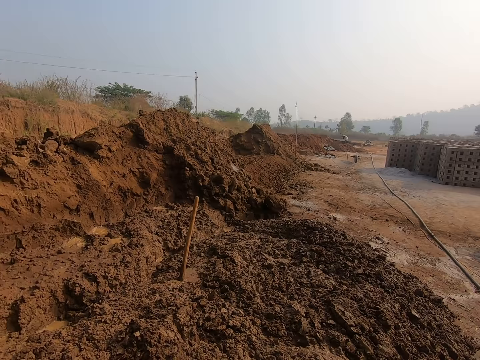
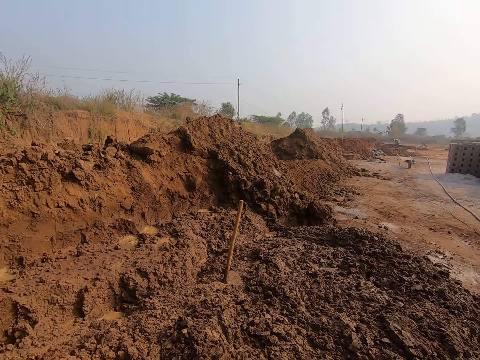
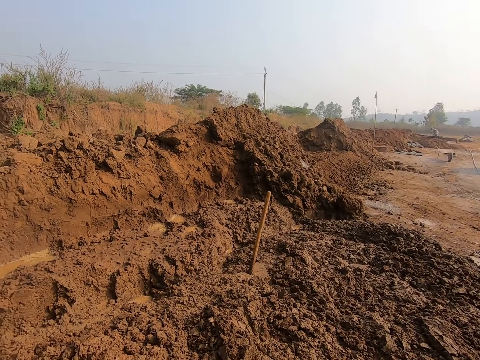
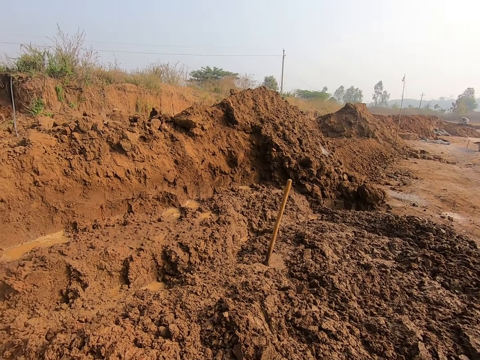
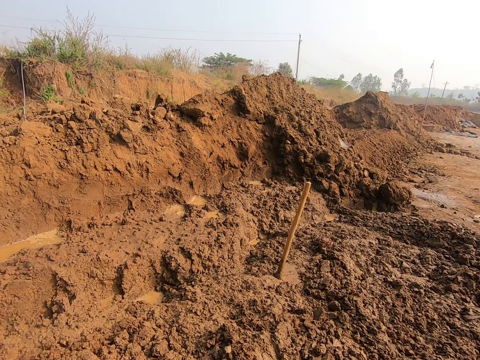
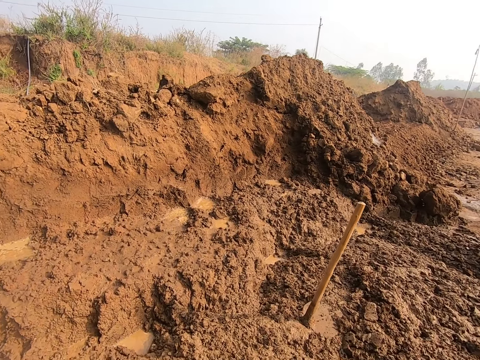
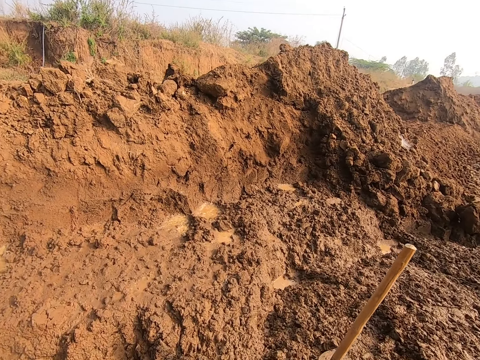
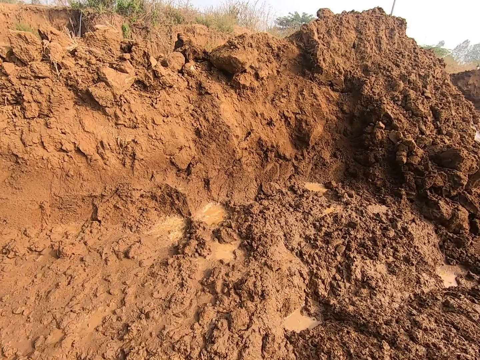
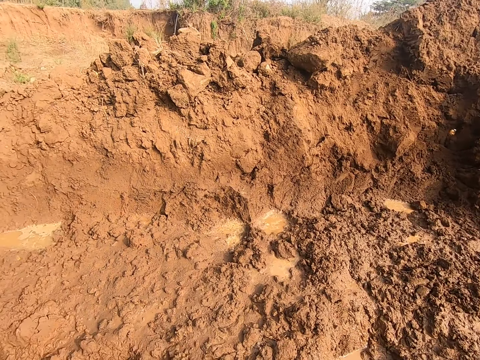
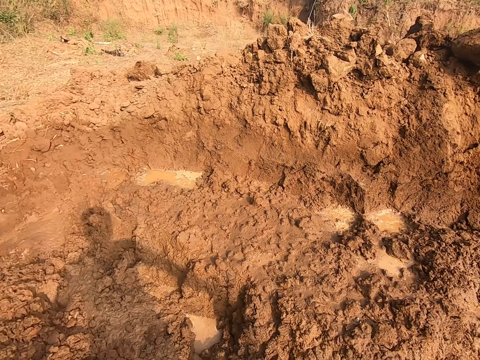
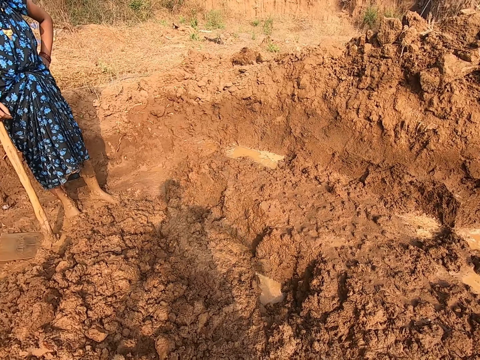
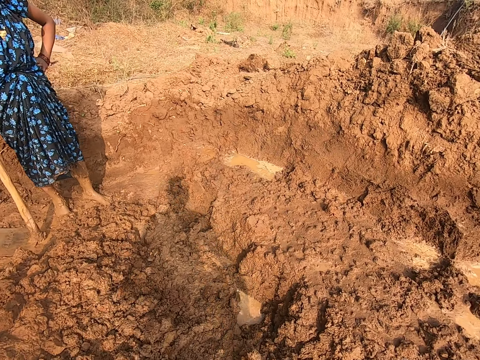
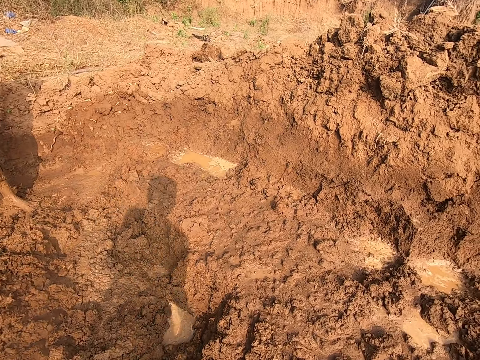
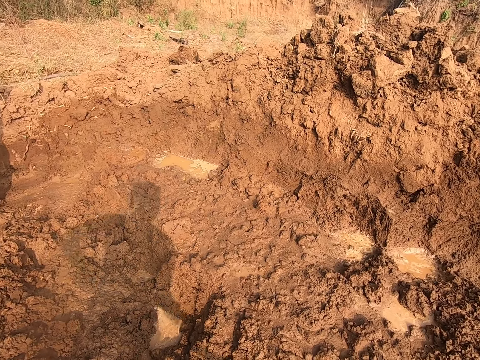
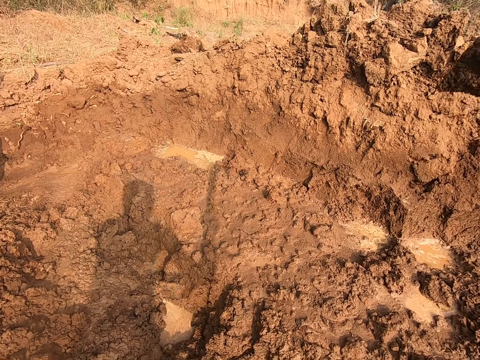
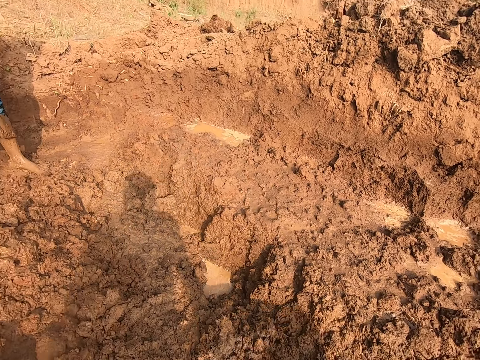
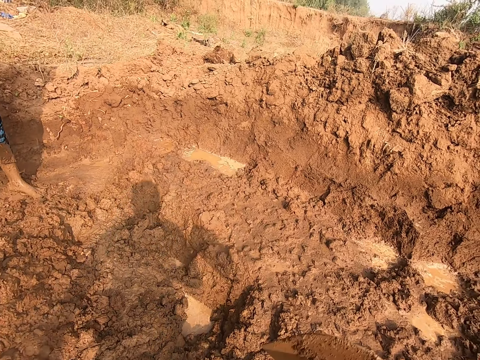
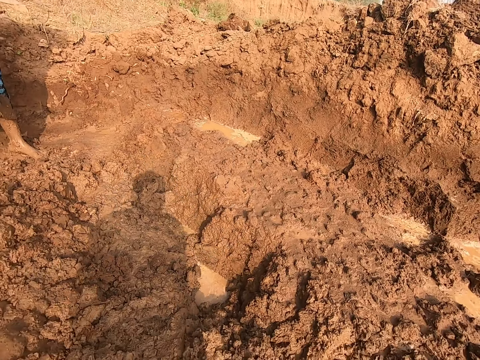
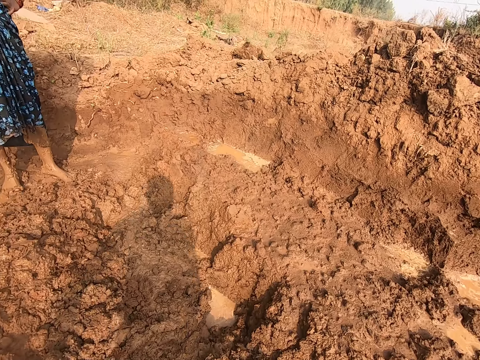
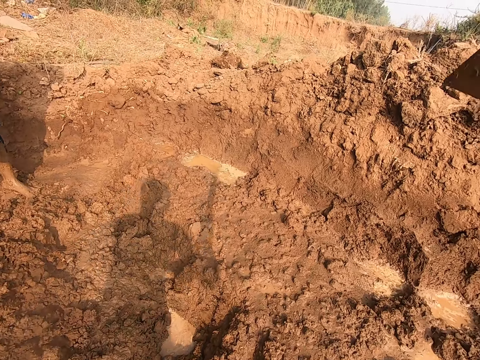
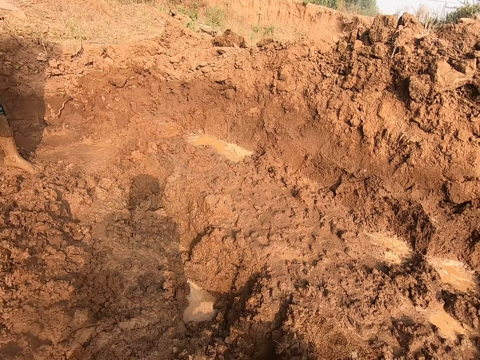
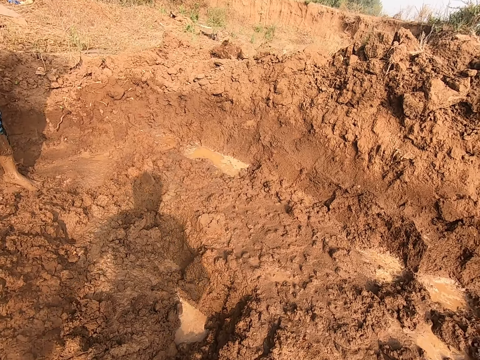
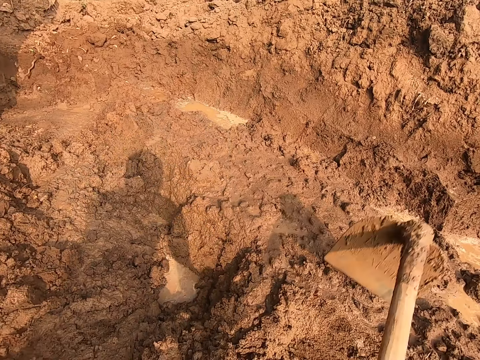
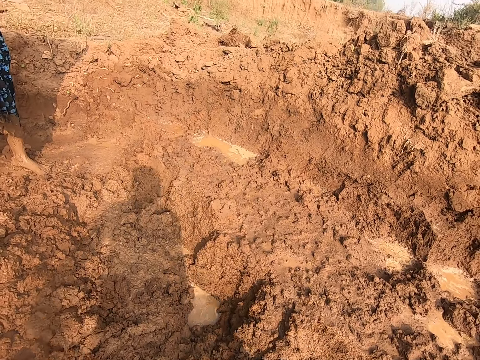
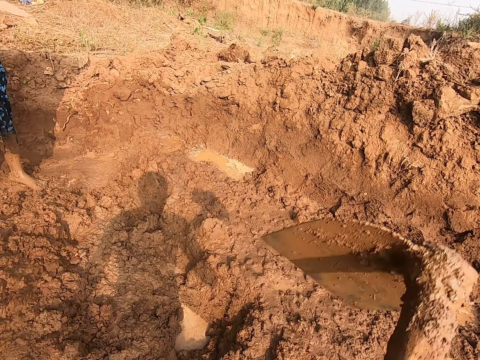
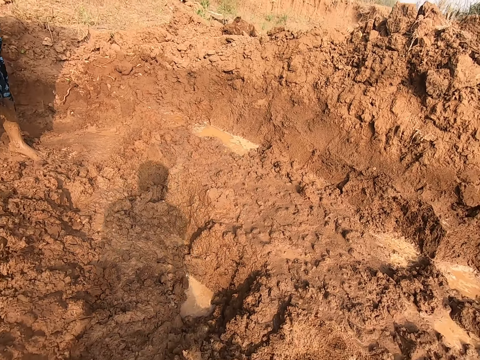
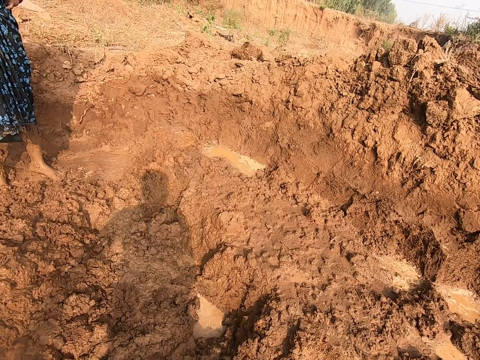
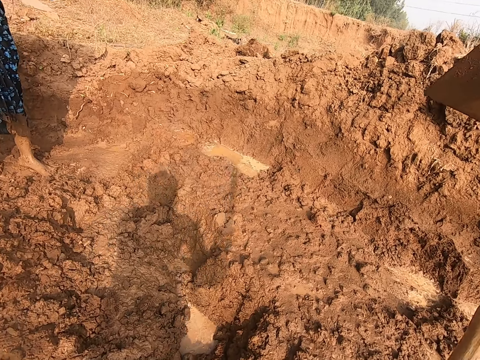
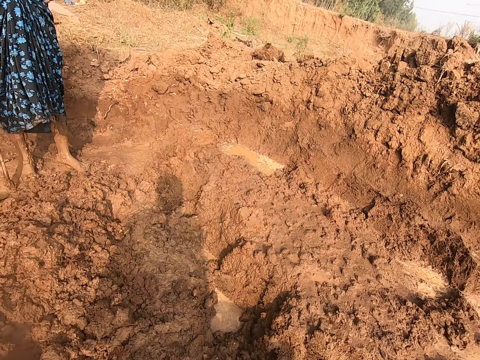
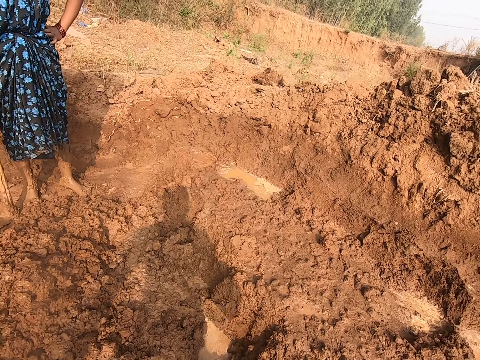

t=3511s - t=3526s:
The camera wearer walks in the mud. They take the hoe on the ground. They dig the ground with the hoe in both hands.

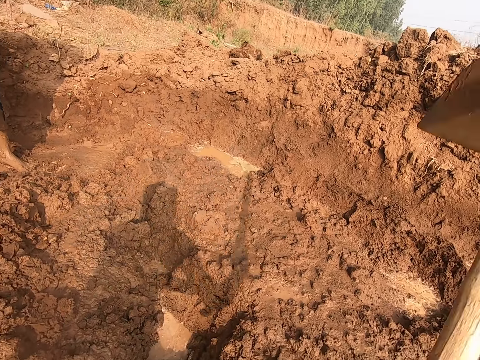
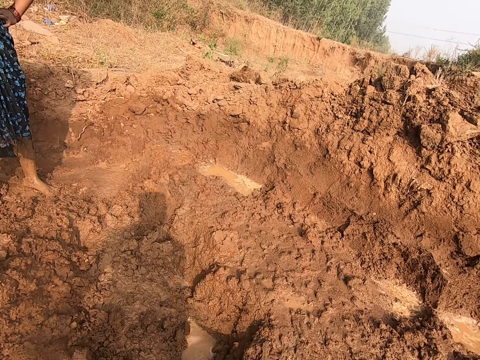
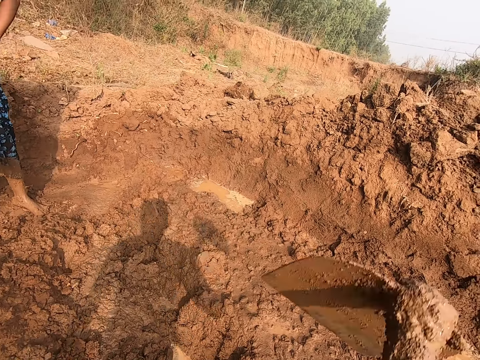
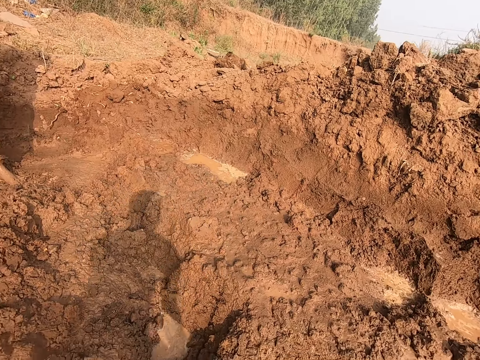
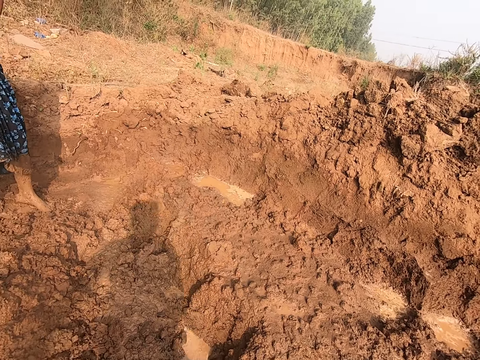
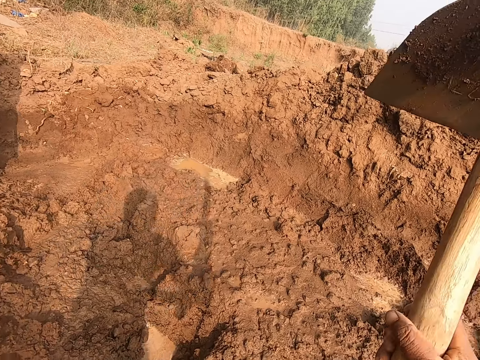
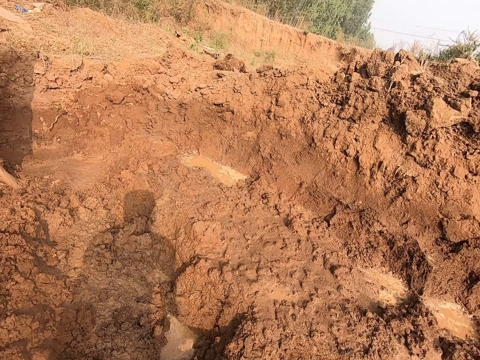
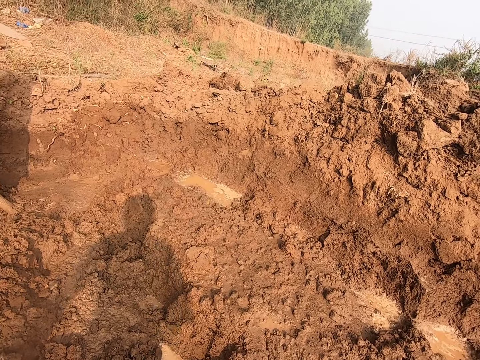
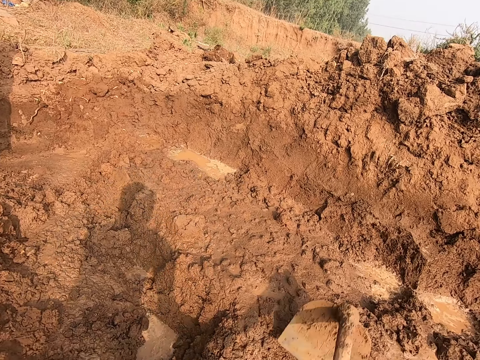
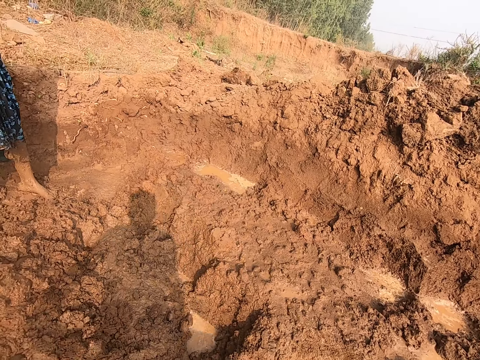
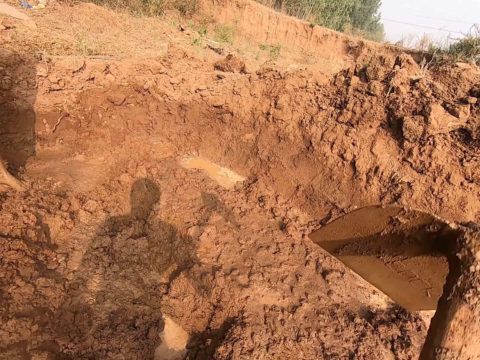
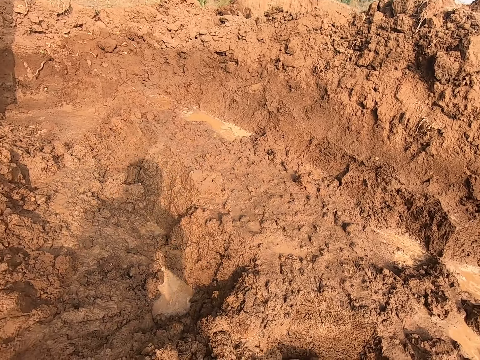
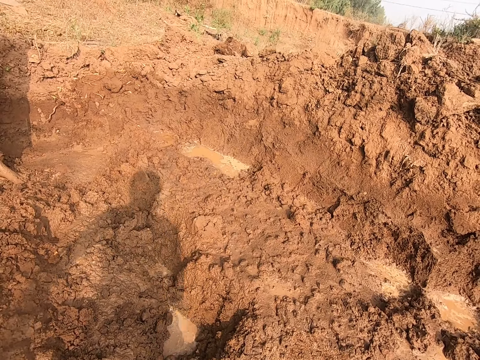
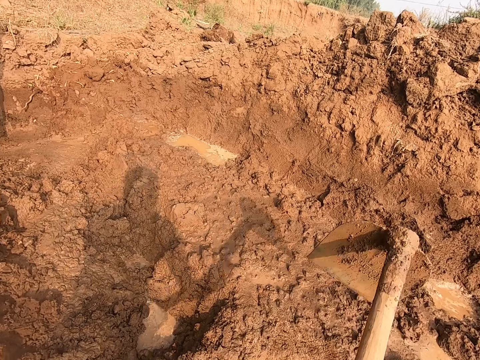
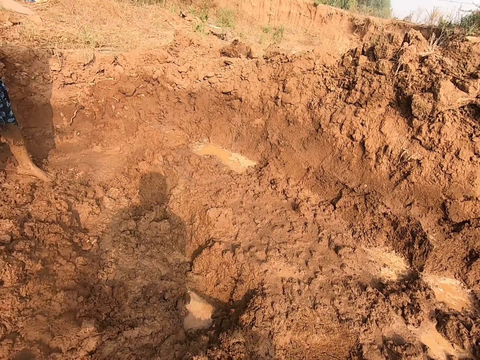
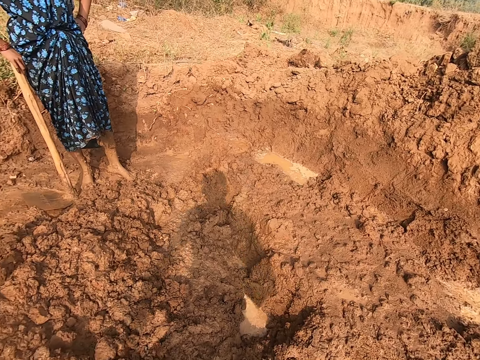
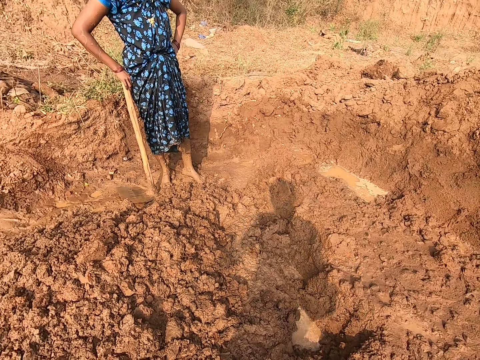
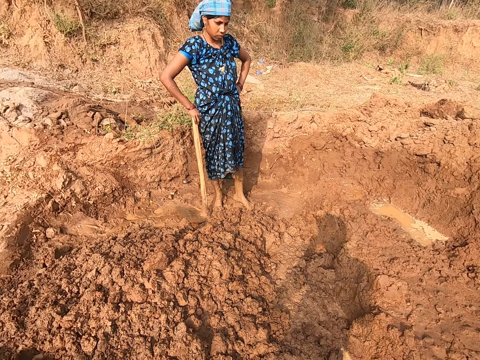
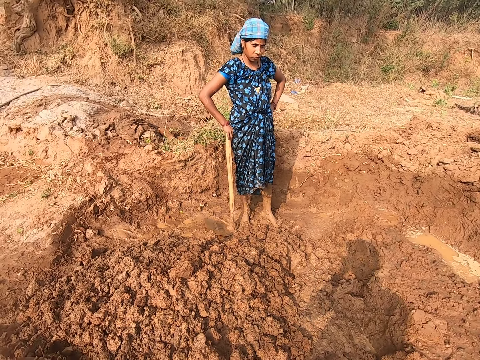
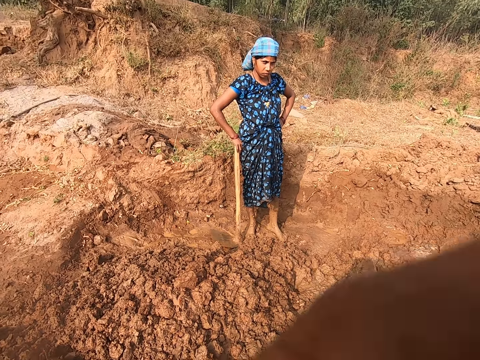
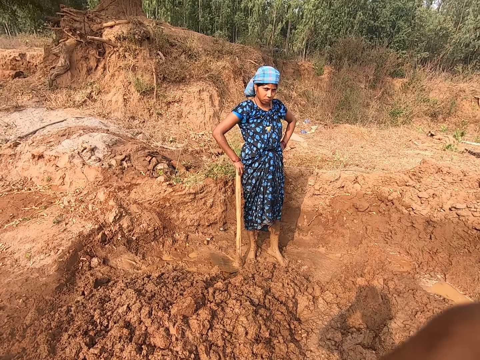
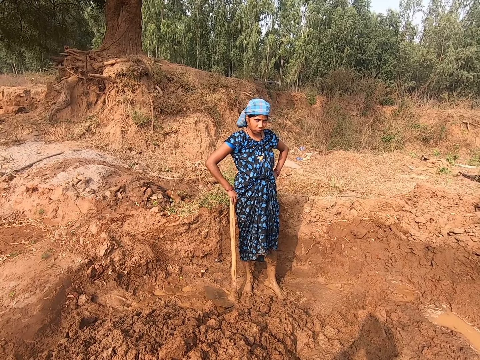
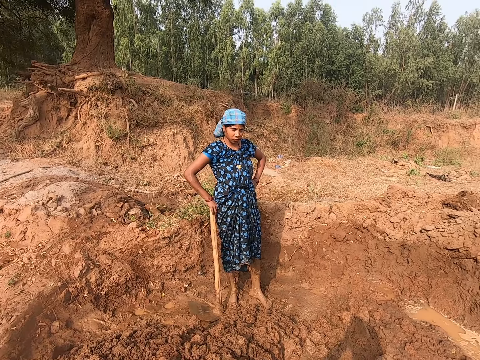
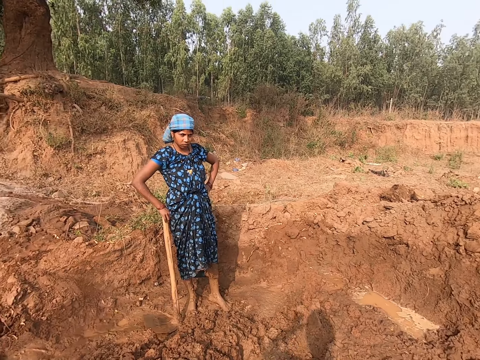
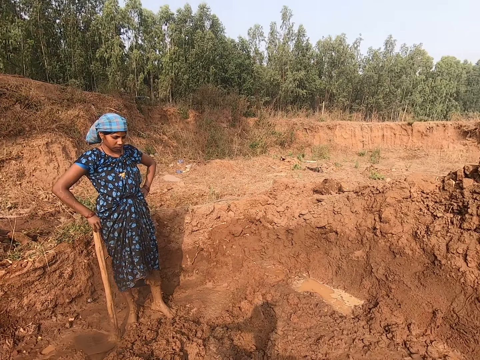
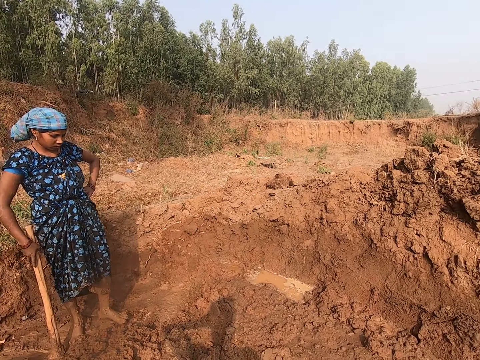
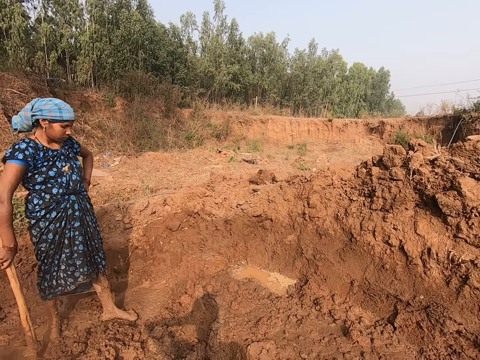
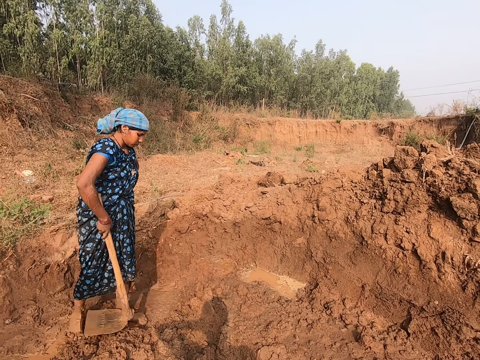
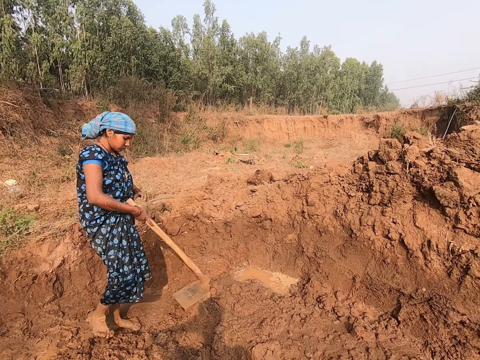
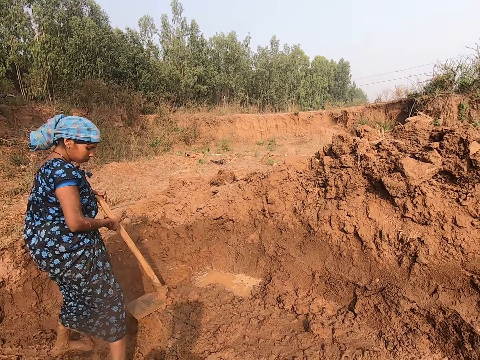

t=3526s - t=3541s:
The camera wearer drops the hoe in his left hand on the ground. He touches his face with his left hand. He looks around the site. He moves his hand. He looks around the site again. He moves his hand again. He looks around the site again.
